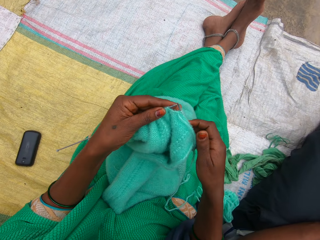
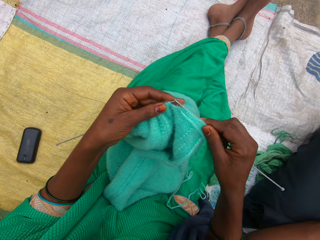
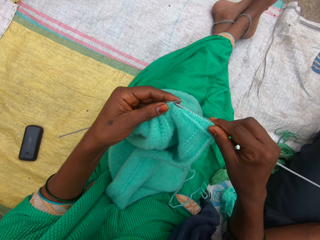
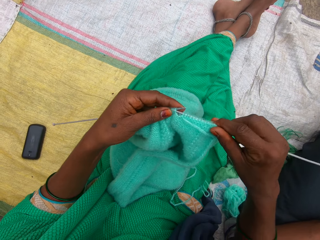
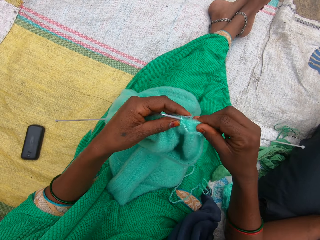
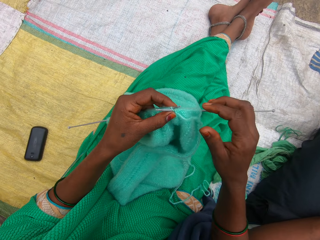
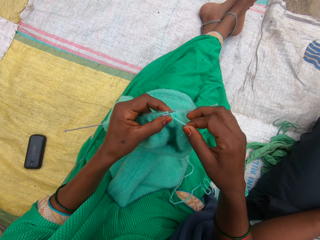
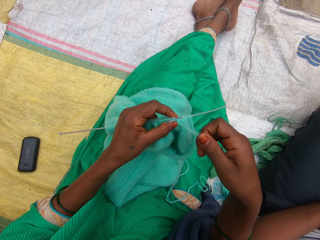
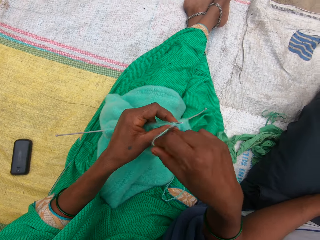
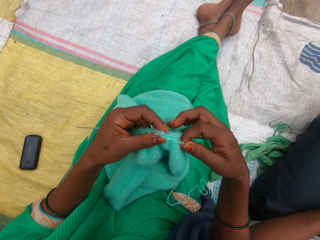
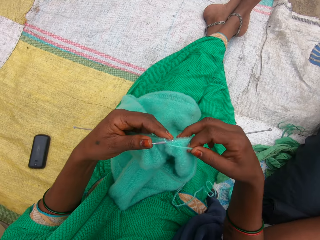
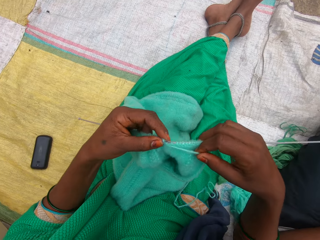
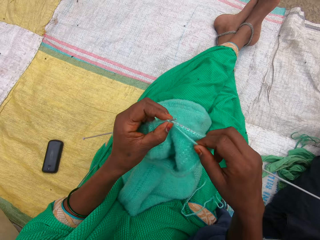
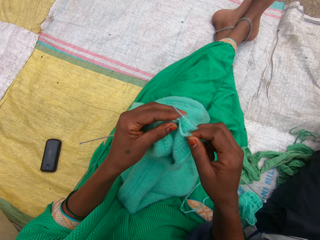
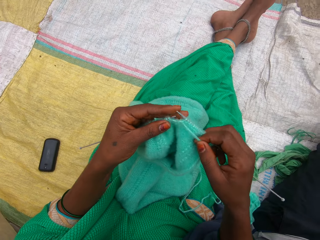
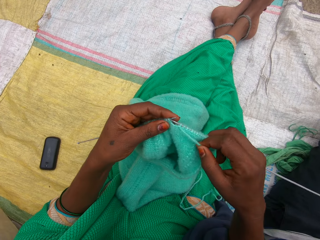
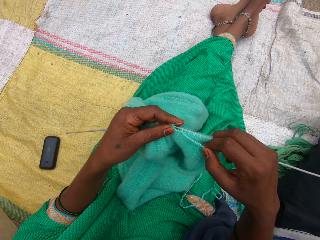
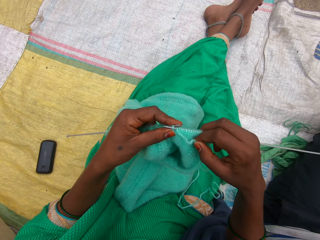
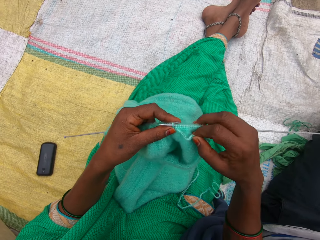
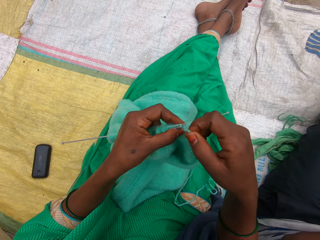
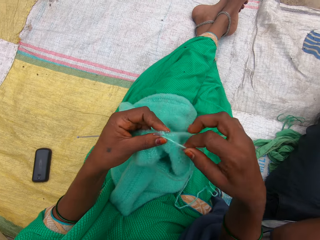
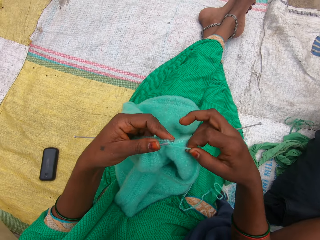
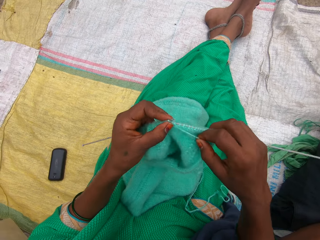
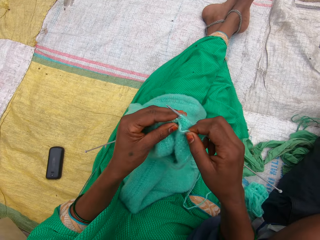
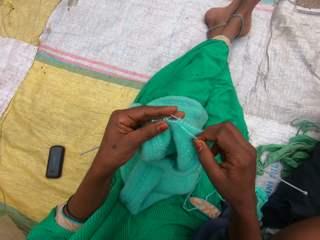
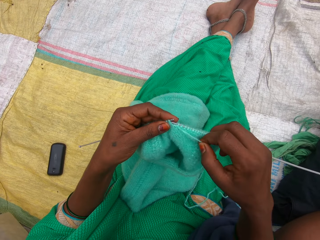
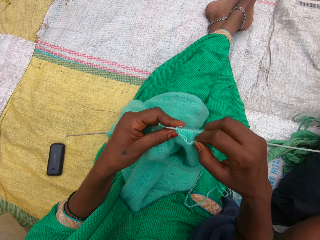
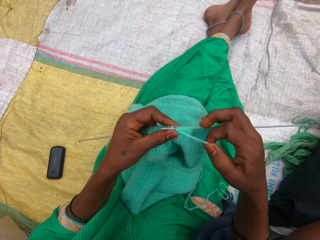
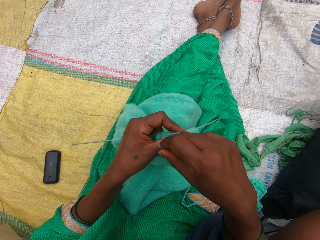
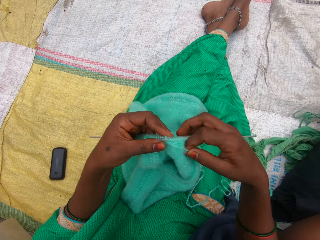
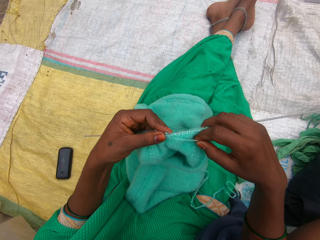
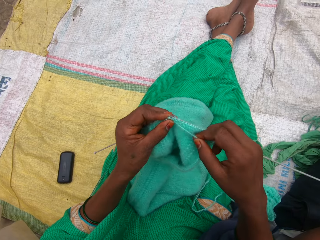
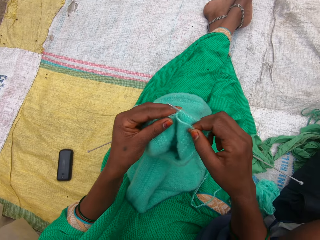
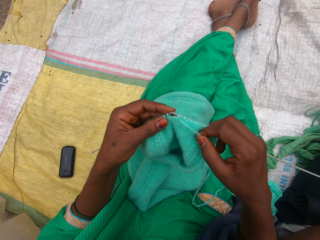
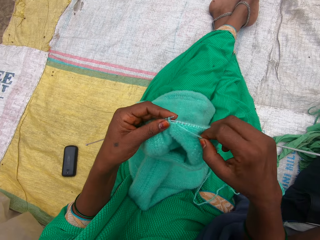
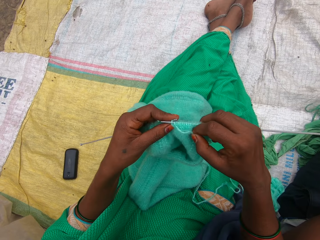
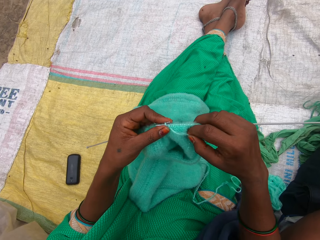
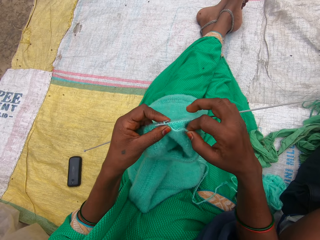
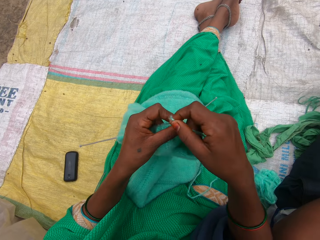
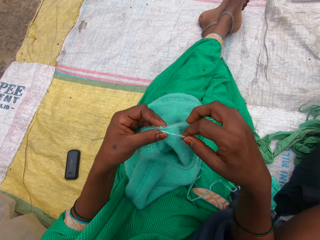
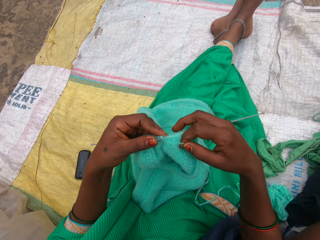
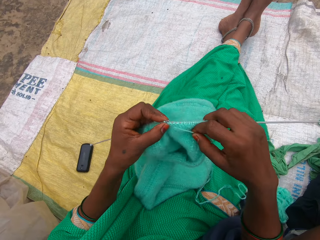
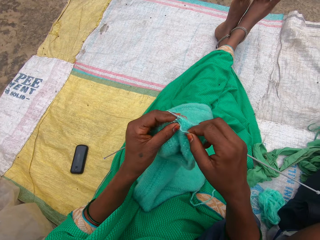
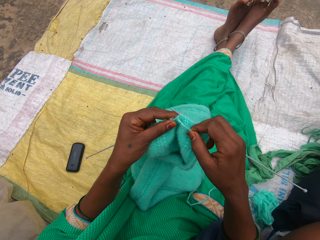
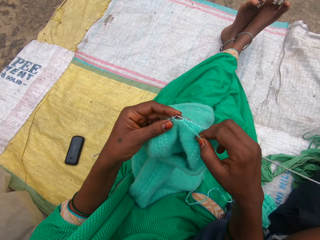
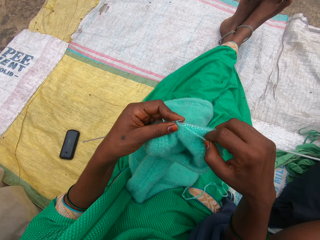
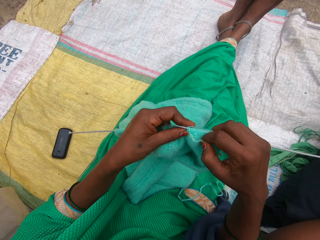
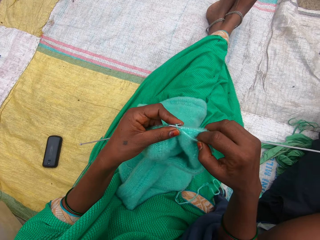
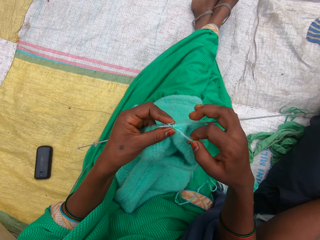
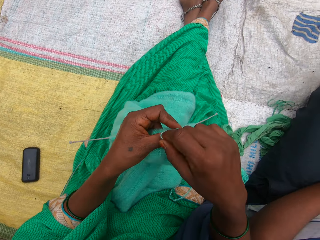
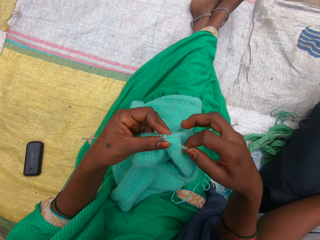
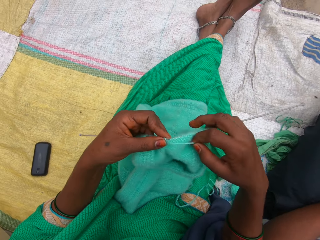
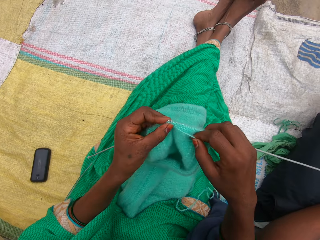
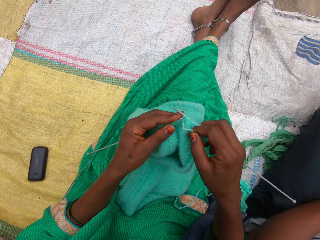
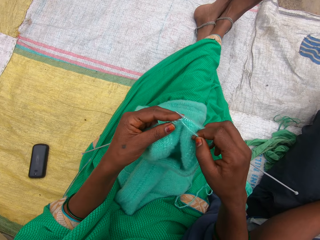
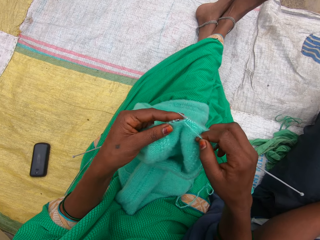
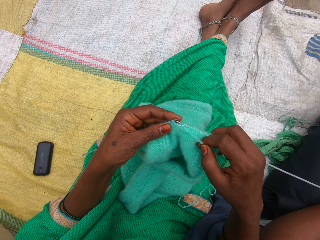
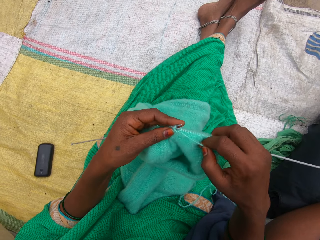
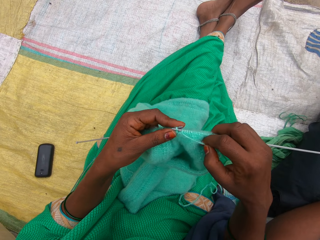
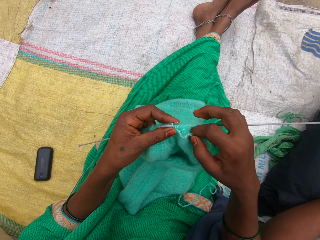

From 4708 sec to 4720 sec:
The camera wearer knits the yarn with both hands.

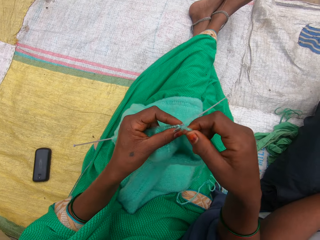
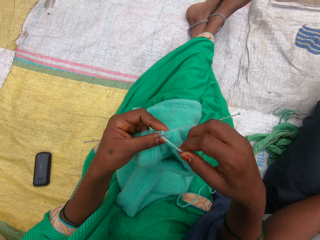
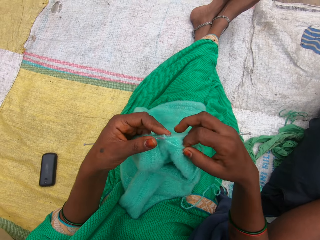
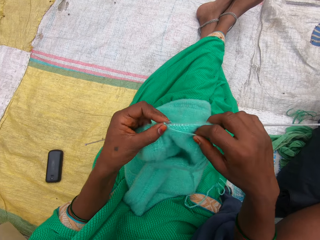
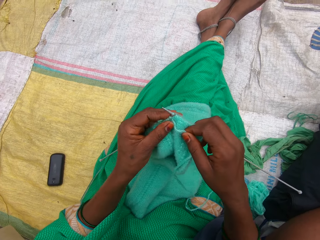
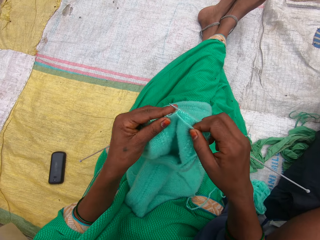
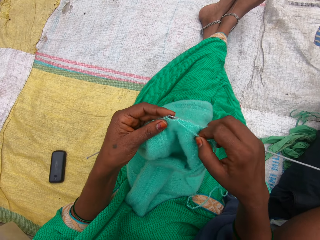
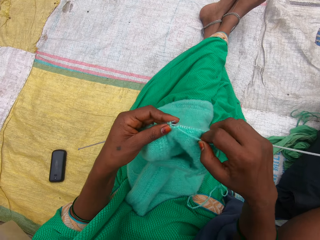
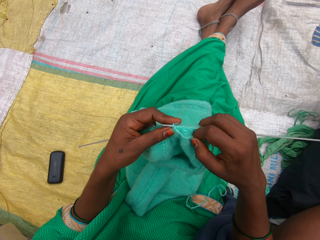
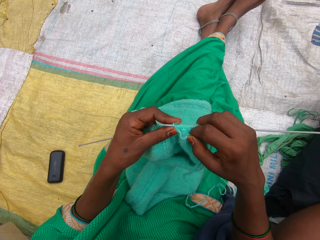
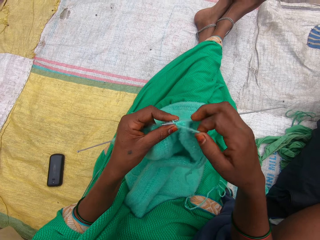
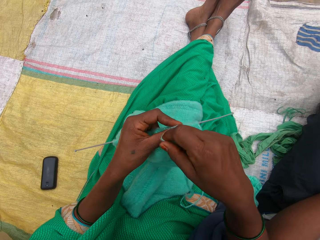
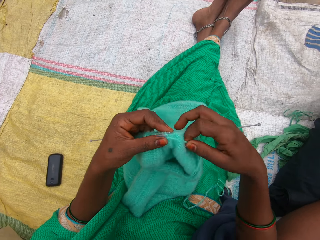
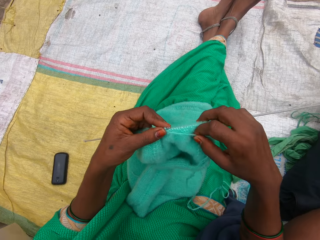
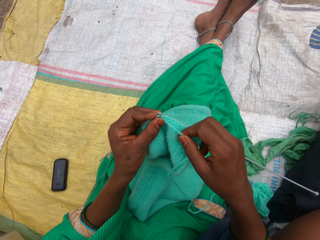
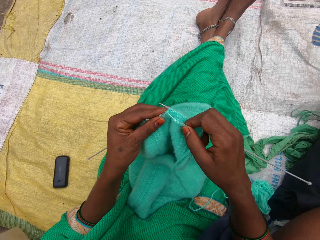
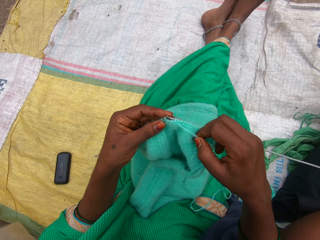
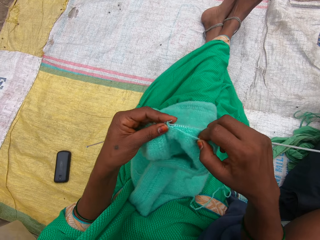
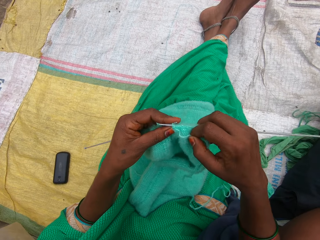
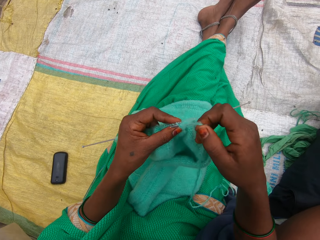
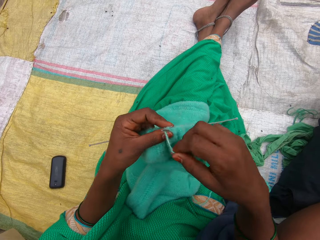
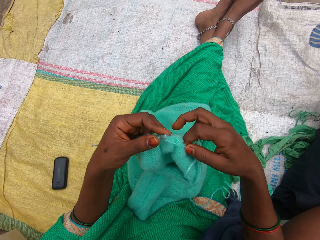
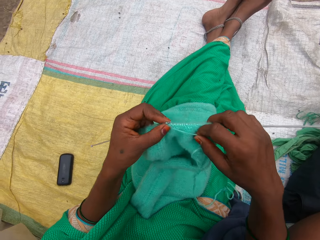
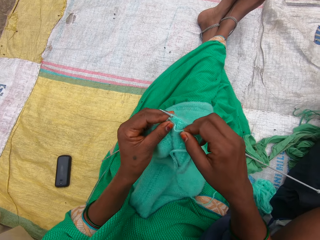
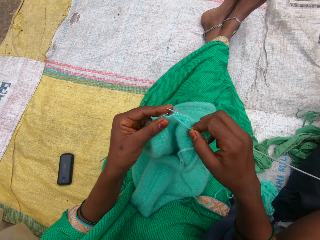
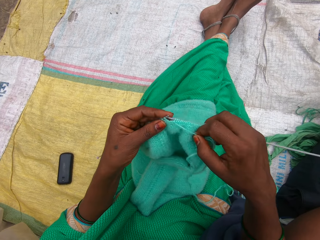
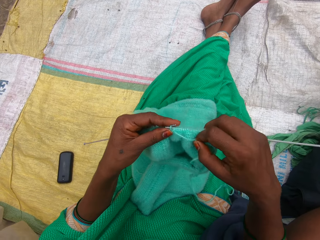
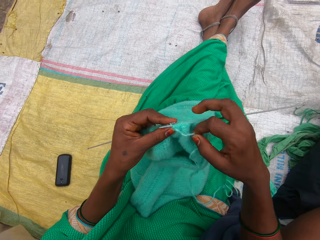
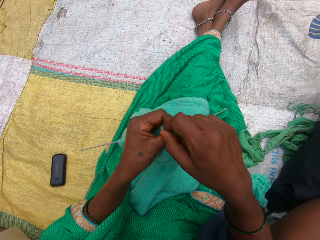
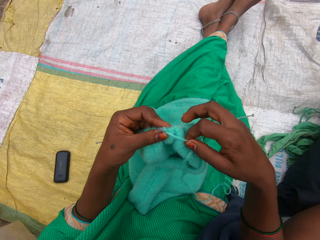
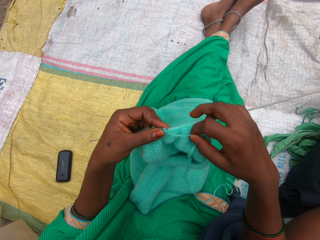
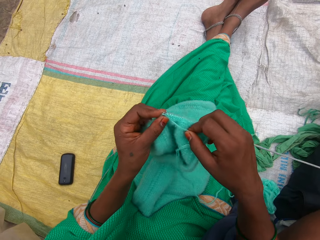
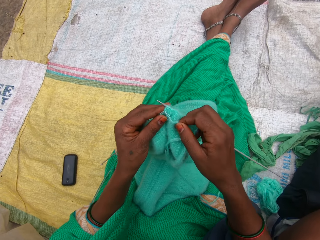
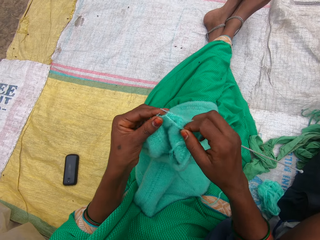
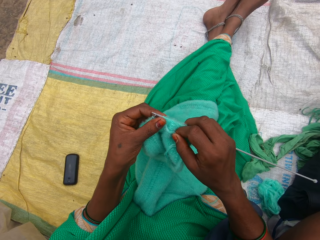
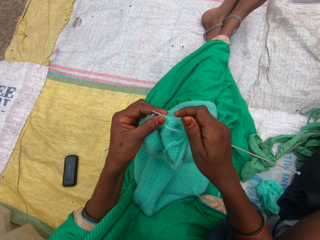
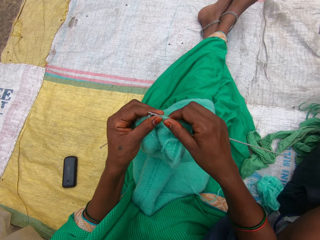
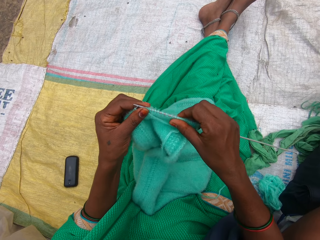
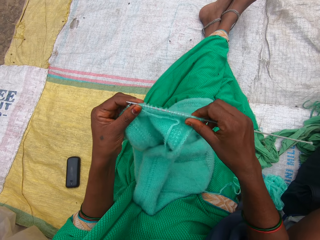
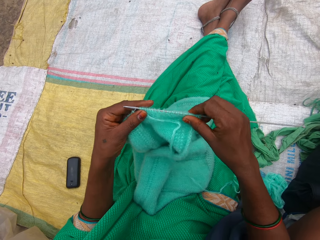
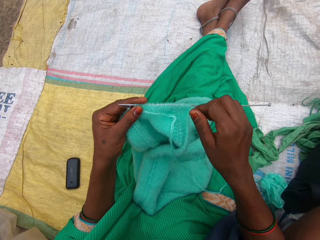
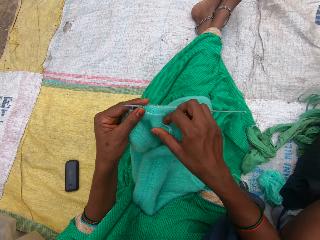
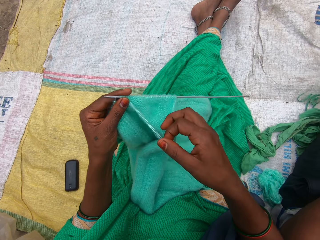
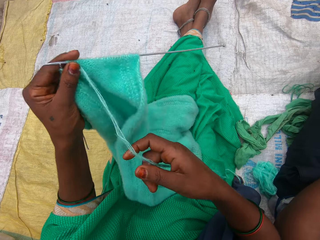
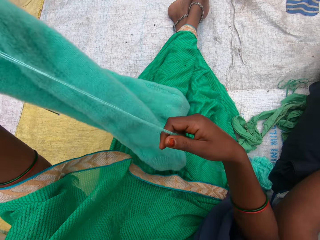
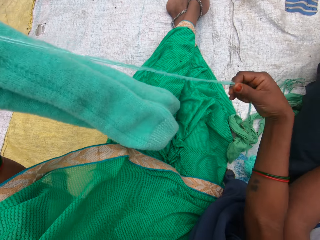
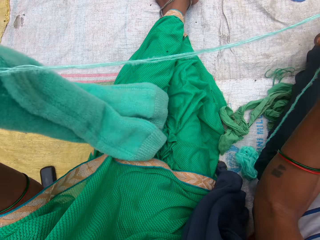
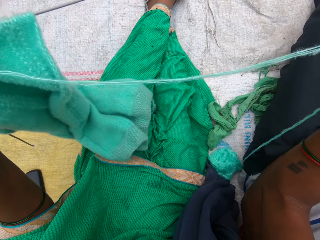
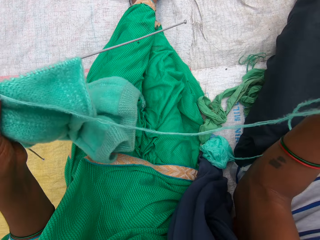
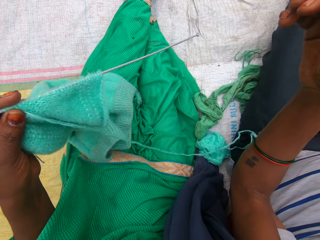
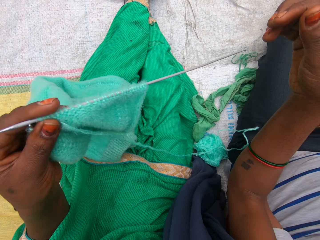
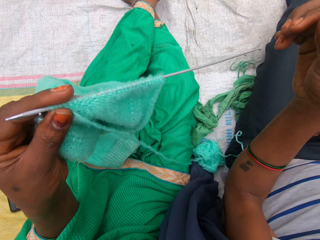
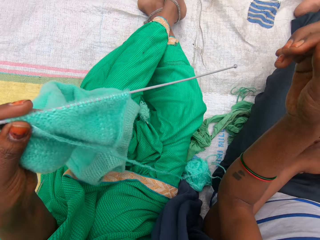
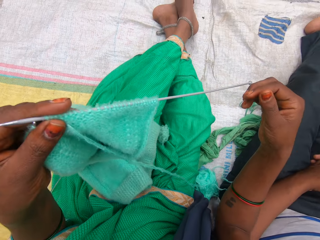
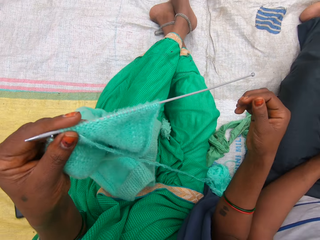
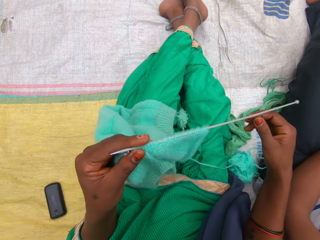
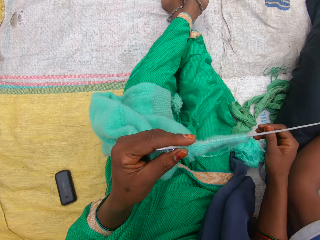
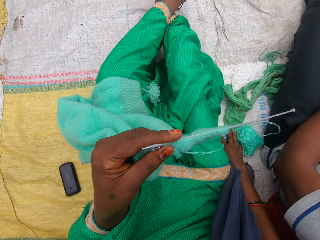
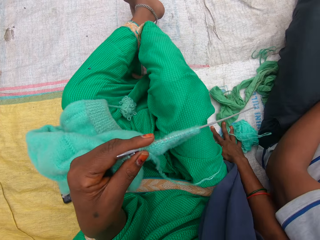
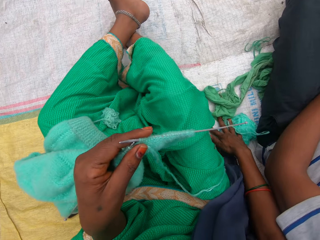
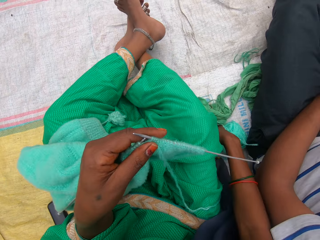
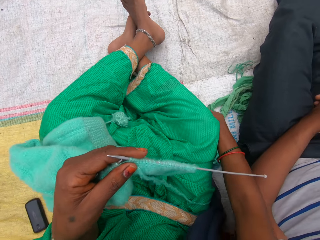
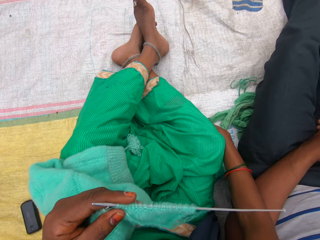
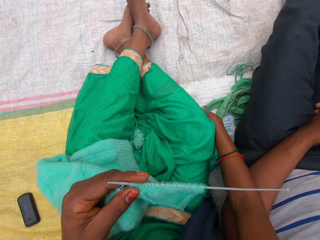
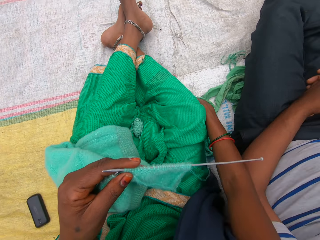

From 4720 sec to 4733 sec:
The camera wearer straightens the fabric. She spreads the thread. A person sits on the sack mat. The camera wearer pulls the yarn with her right hand. She changes the sitting position.
